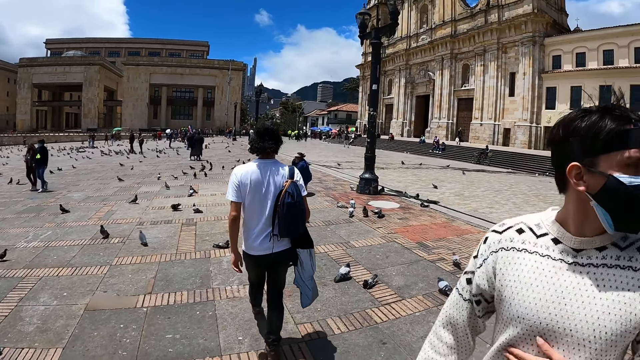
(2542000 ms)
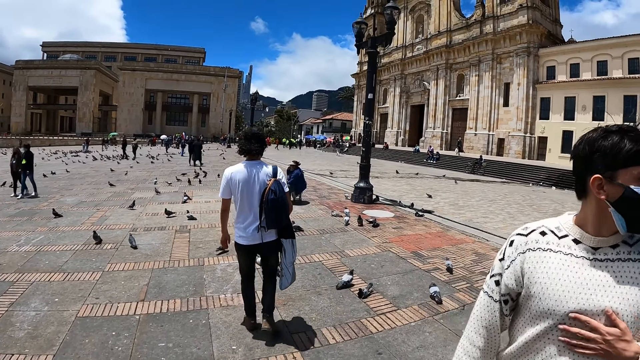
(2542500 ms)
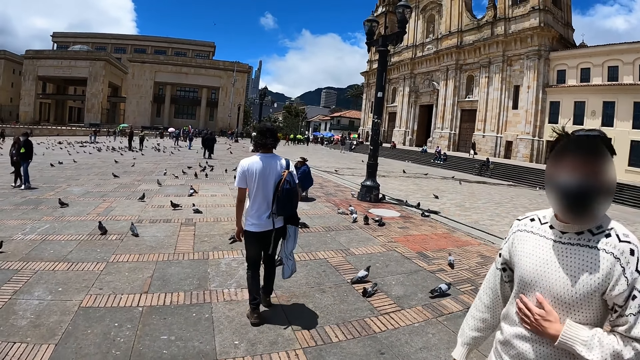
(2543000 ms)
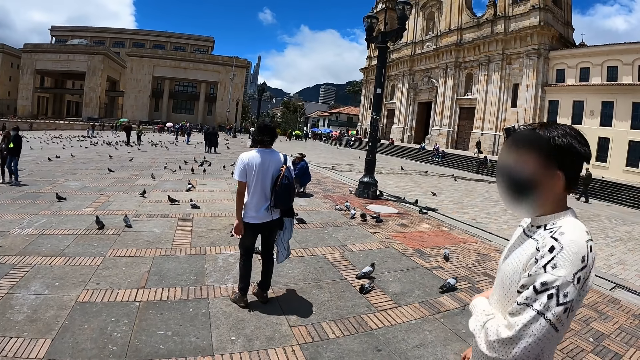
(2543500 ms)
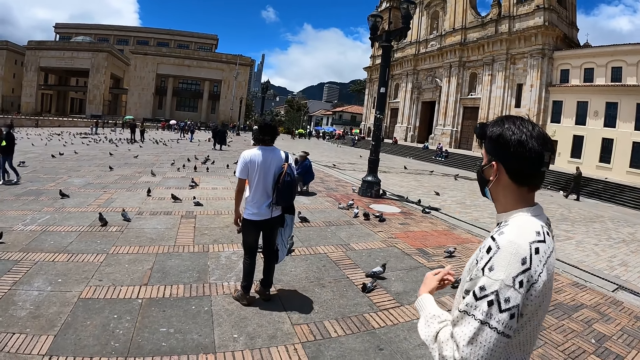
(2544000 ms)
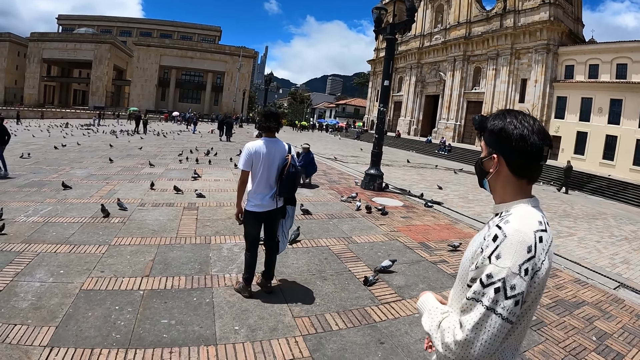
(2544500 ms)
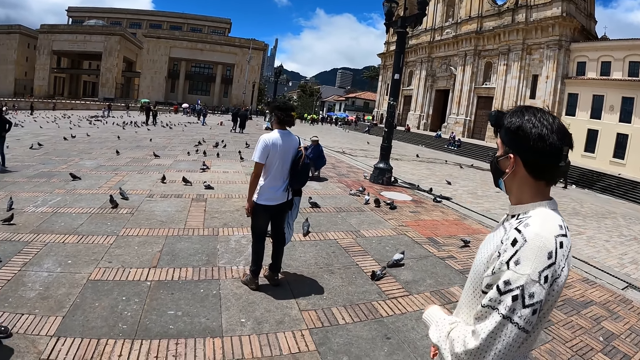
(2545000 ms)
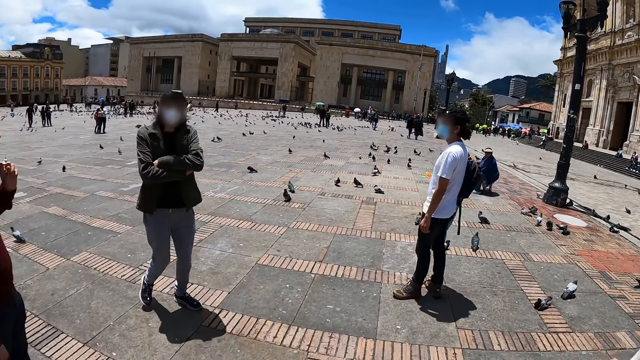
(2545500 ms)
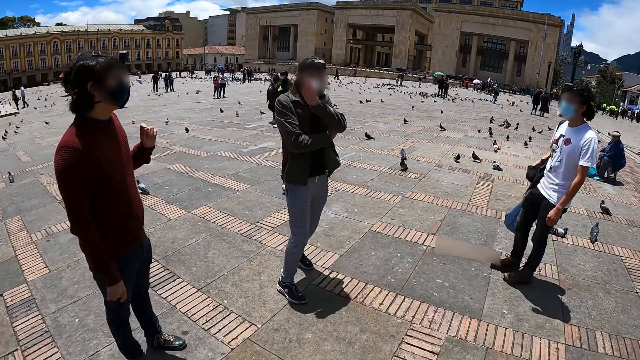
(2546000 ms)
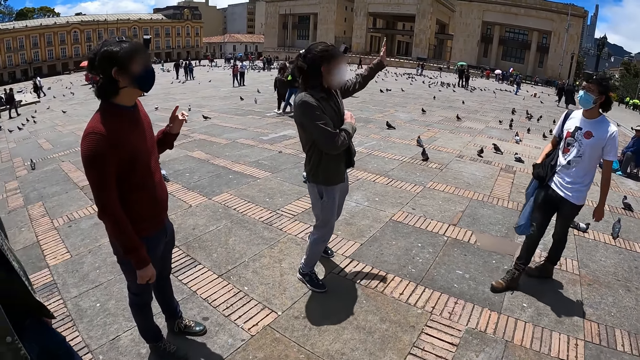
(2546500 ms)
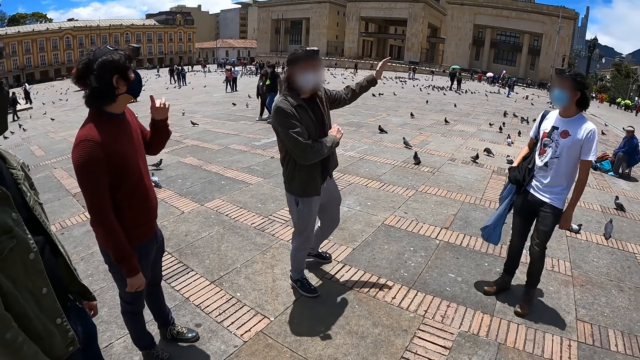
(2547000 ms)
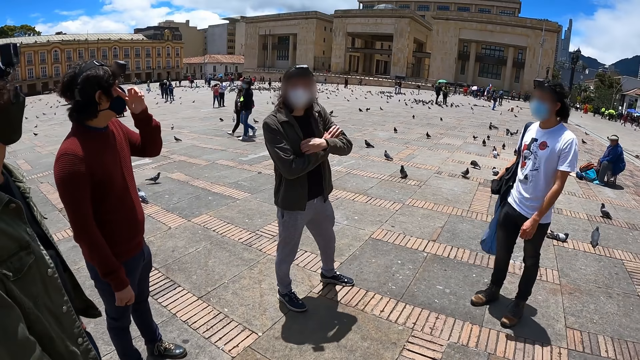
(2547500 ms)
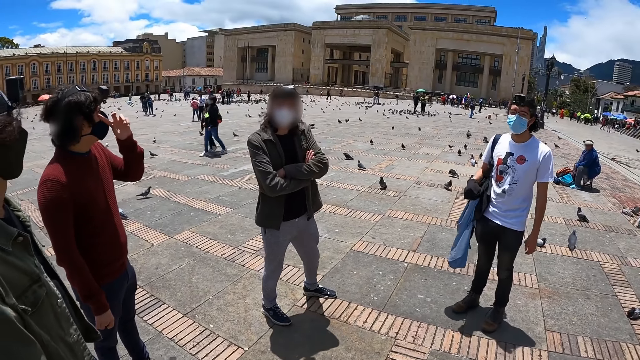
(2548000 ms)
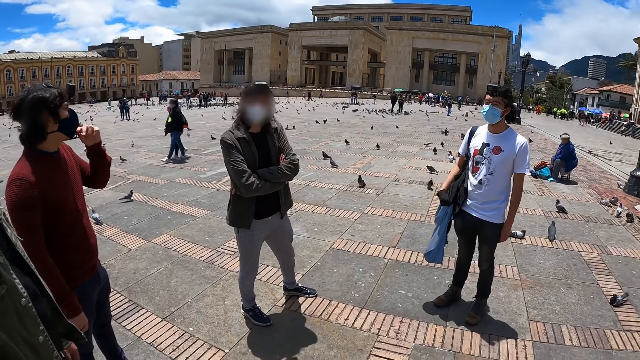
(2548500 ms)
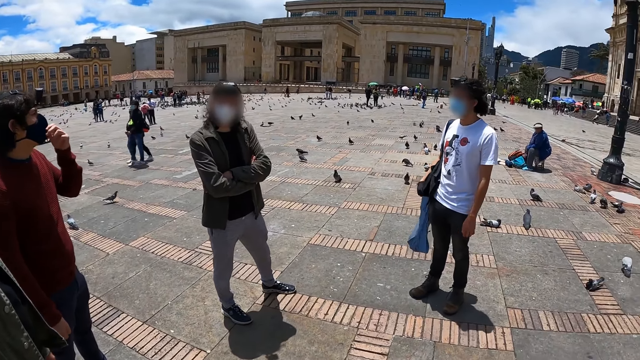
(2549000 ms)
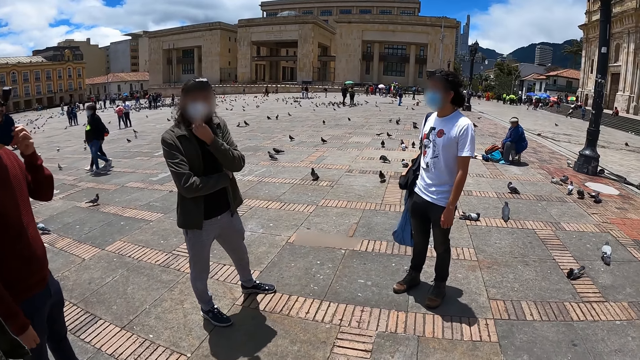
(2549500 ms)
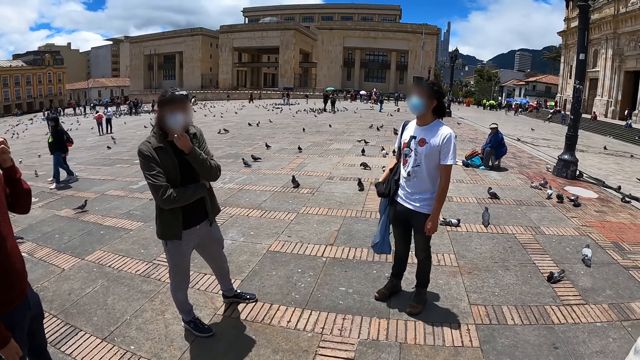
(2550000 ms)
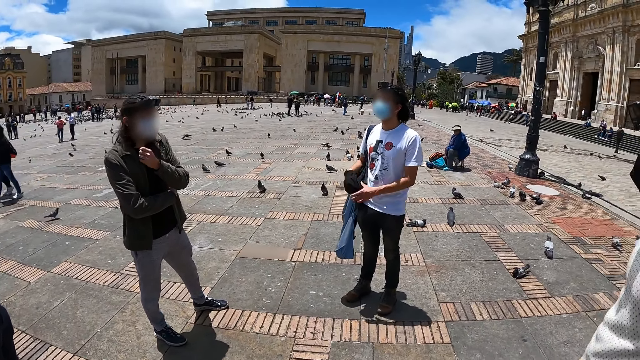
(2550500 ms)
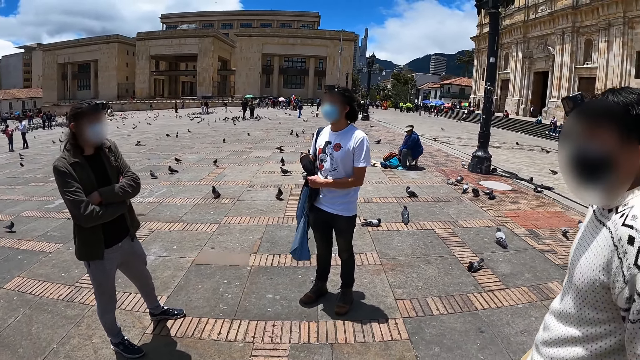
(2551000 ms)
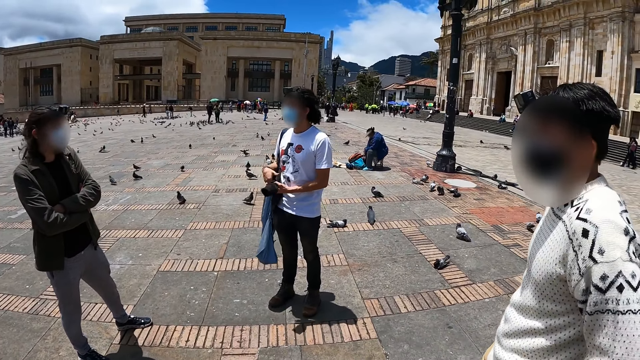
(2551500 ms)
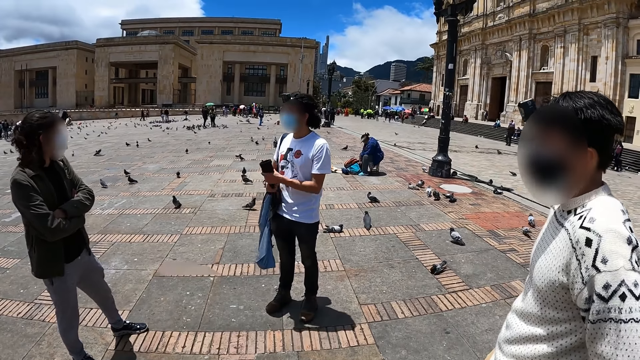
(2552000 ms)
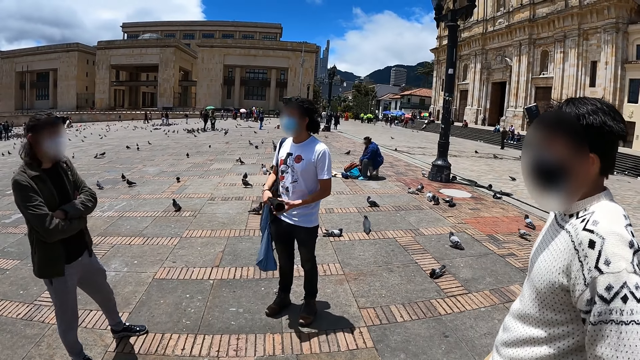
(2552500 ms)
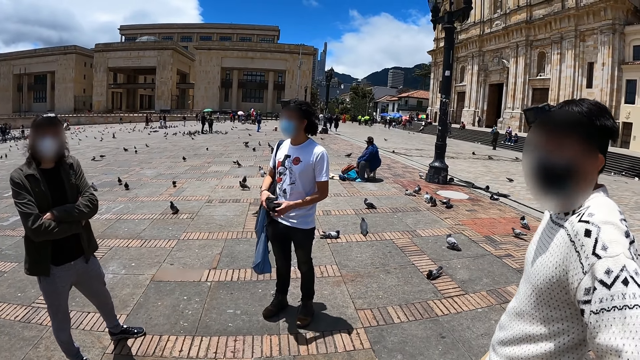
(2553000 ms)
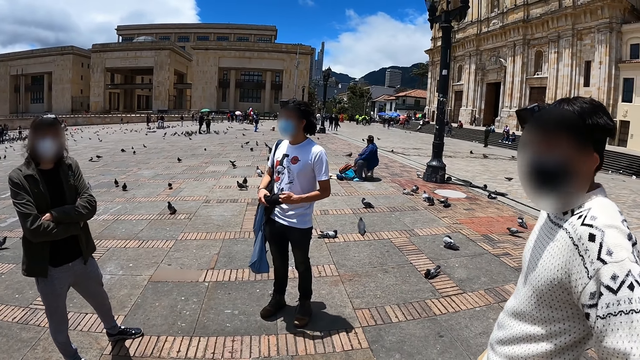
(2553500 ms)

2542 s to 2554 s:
A man looks behind. The camera wearer stares at a man. The first man communicates to another man. The camera wearer looks around. Three other men, the first man and the second man dialogue and assemble together. A man makes gestures. The camera wearer stares at a man.

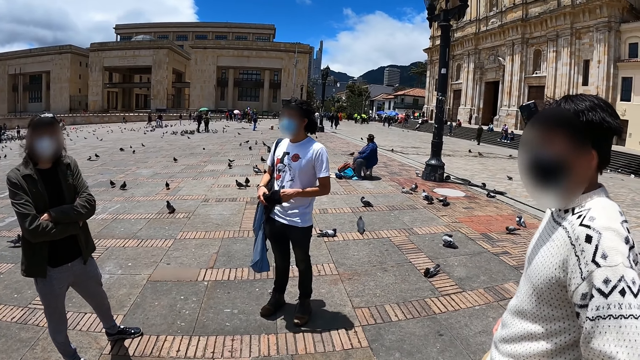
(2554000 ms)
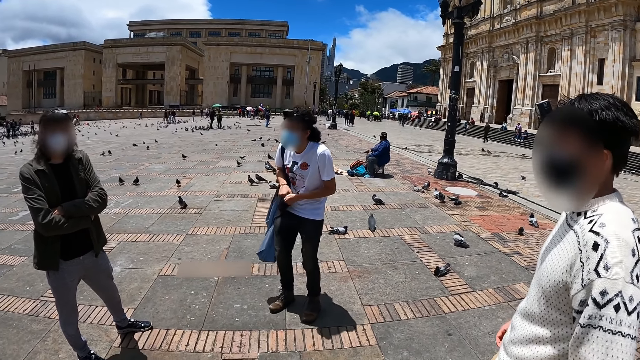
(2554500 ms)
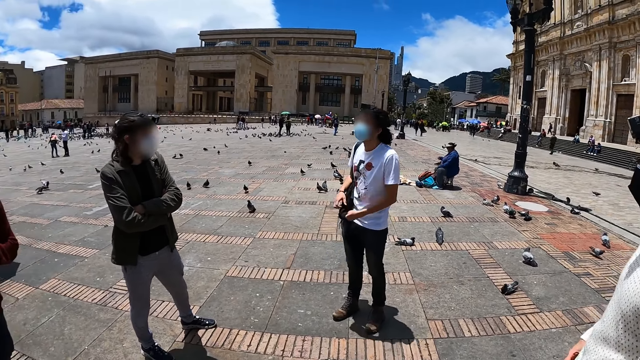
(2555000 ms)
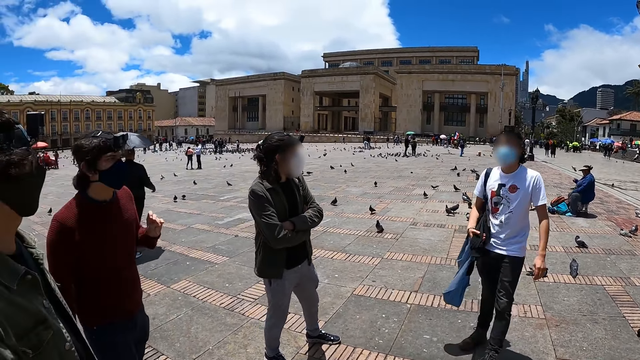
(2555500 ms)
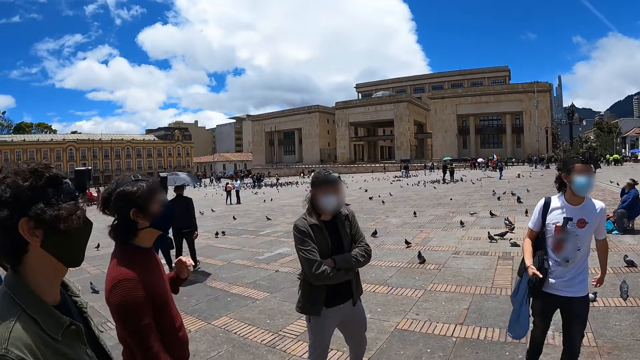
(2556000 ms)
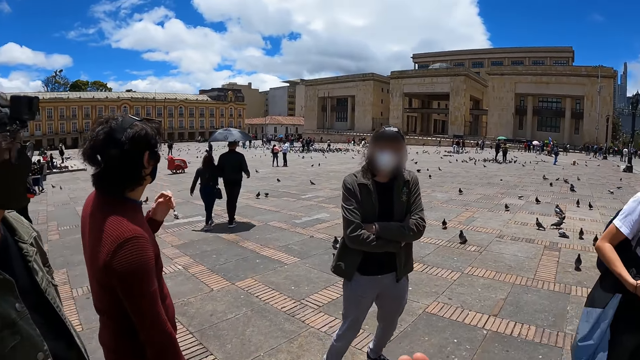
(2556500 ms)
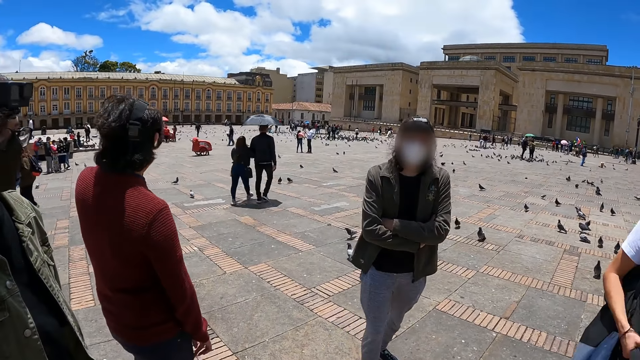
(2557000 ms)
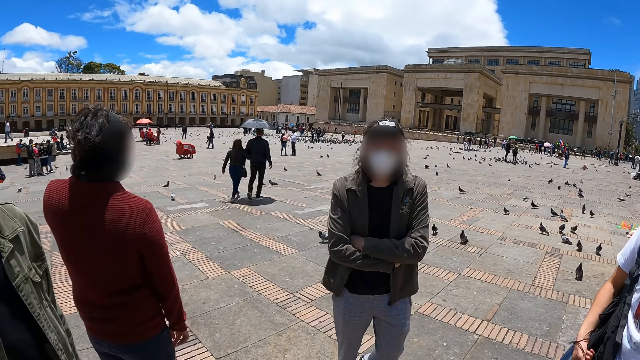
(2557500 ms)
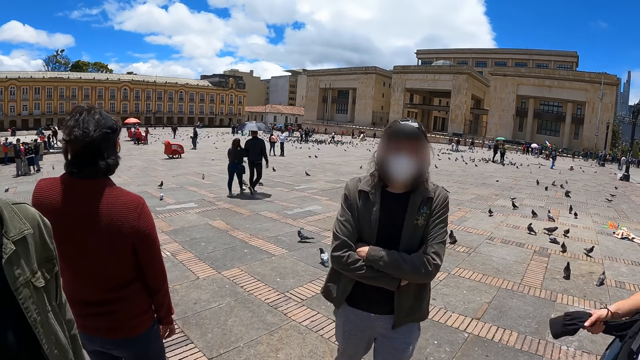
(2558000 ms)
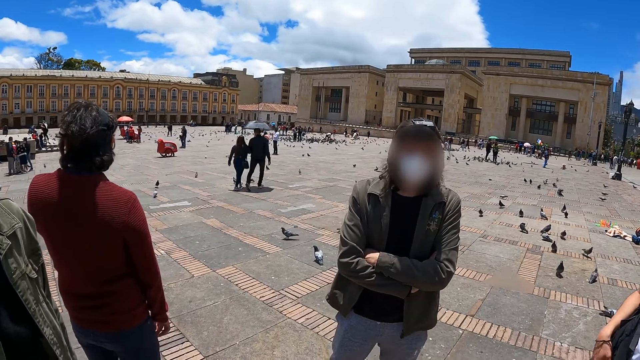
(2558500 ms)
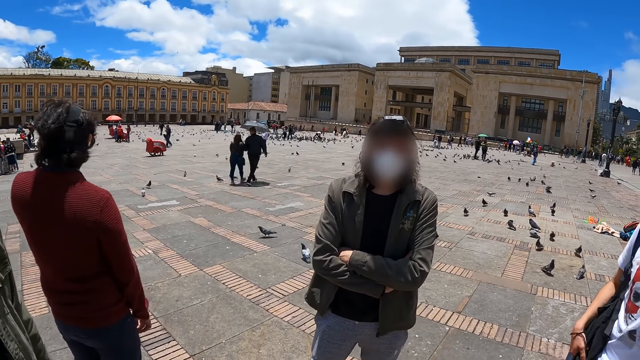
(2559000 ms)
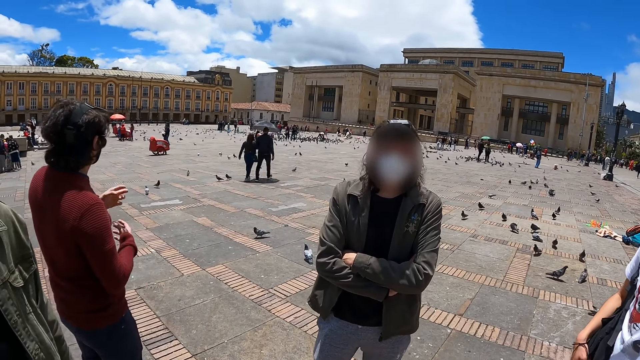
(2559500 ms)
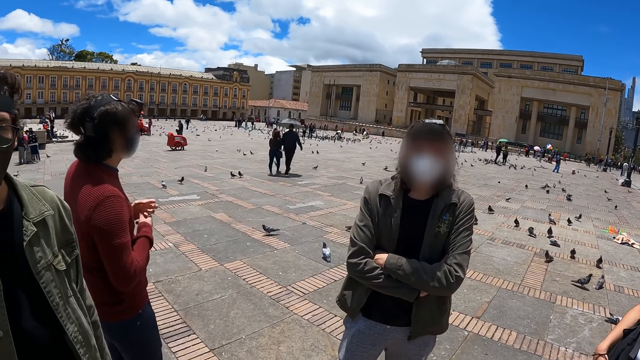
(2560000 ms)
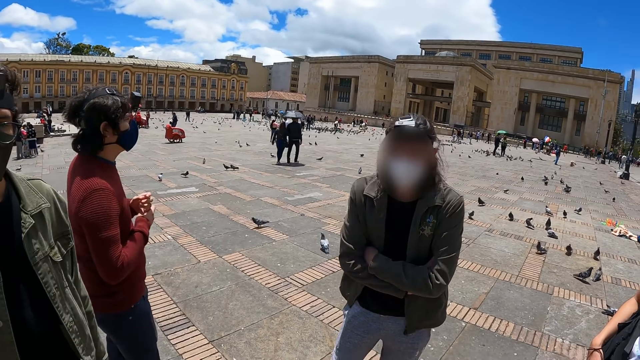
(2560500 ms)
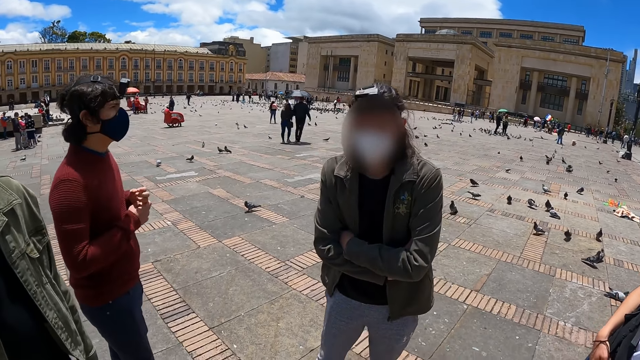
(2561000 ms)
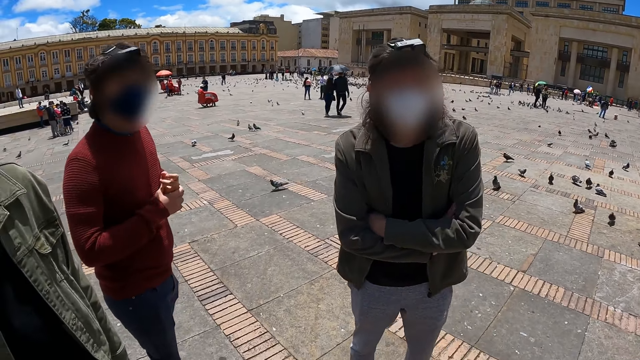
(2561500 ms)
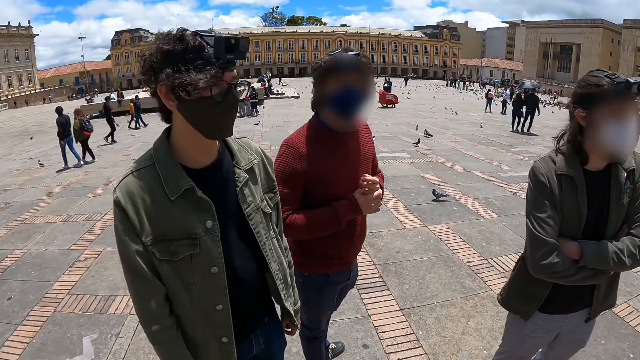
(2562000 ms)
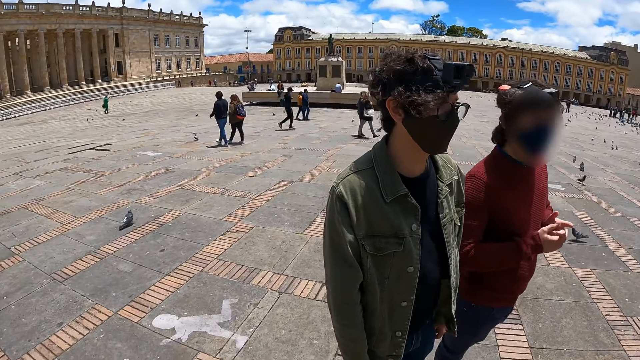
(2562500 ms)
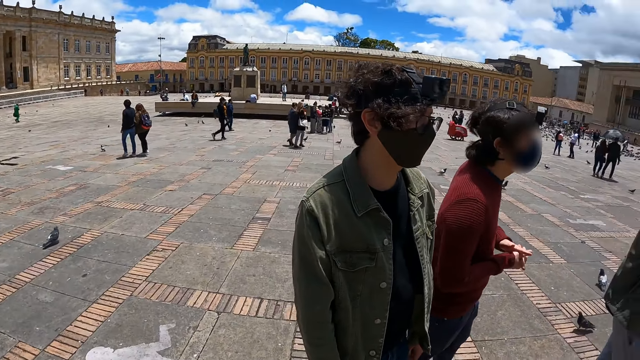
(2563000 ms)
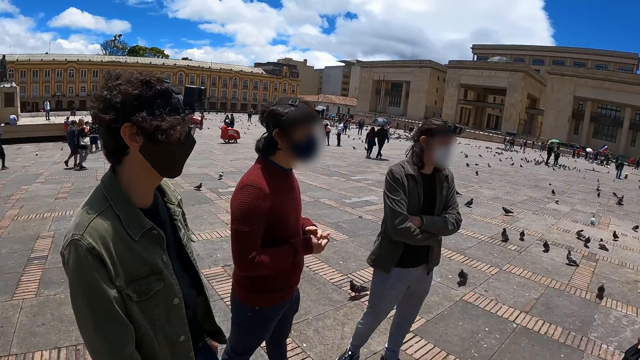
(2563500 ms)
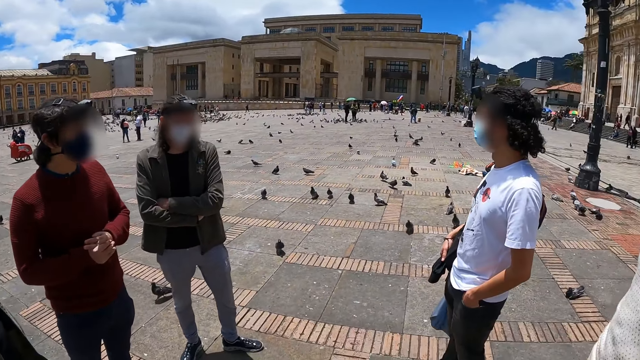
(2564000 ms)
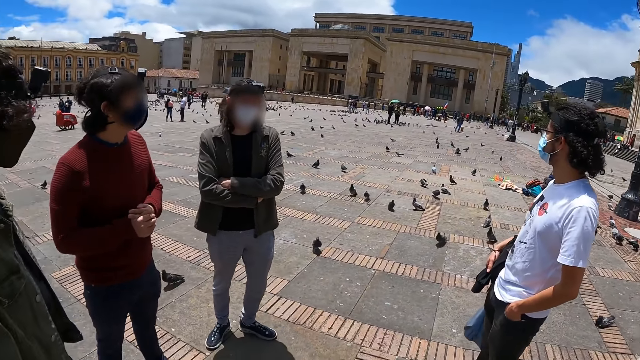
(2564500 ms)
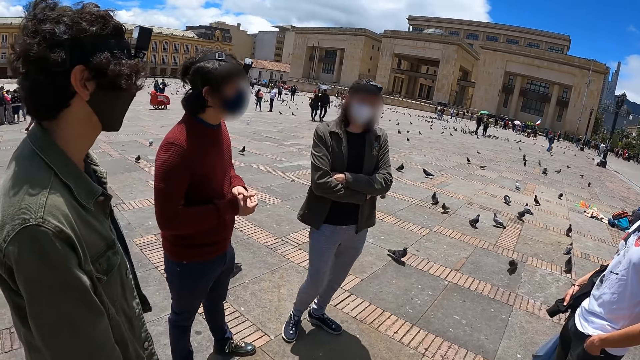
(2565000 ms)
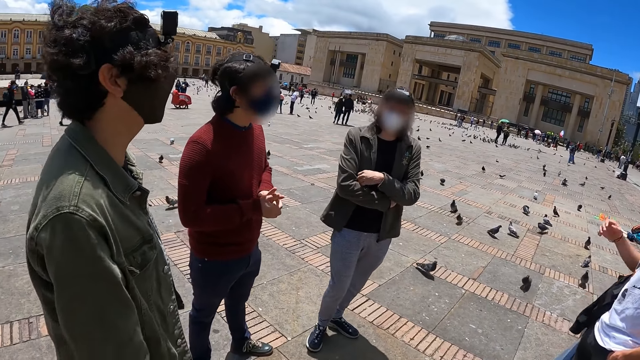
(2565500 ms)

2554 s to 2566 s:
The camera wearer looks around. They stare at a man. They look around.
